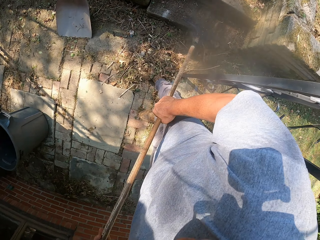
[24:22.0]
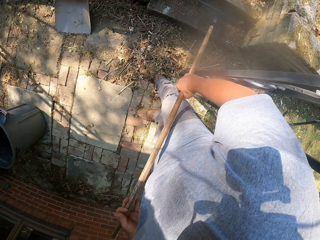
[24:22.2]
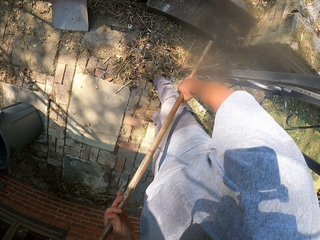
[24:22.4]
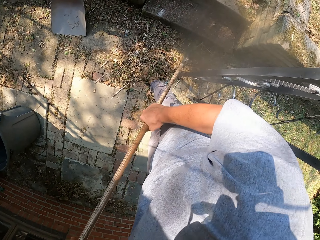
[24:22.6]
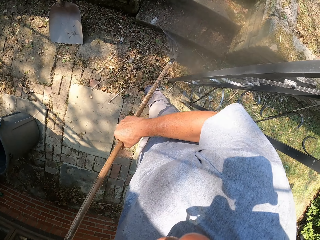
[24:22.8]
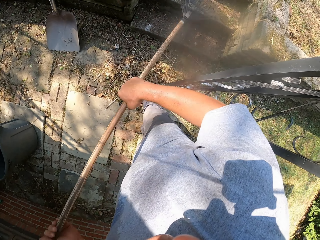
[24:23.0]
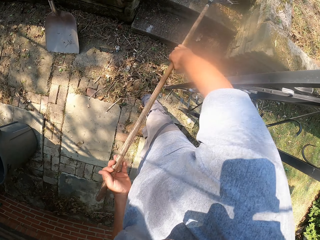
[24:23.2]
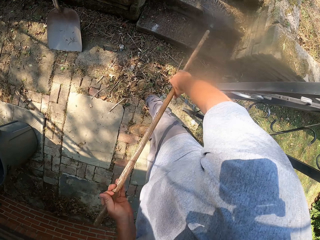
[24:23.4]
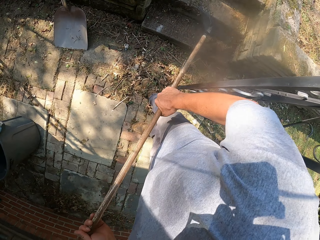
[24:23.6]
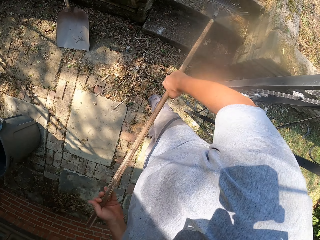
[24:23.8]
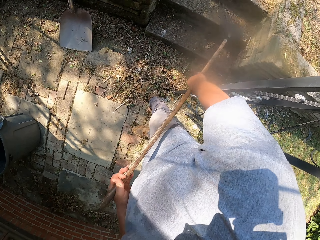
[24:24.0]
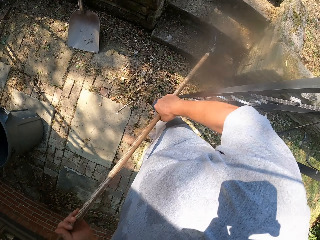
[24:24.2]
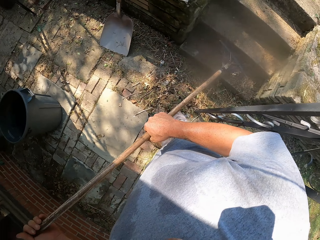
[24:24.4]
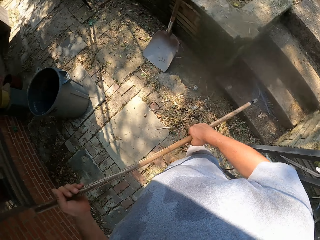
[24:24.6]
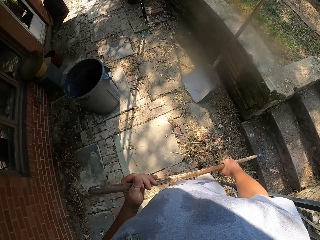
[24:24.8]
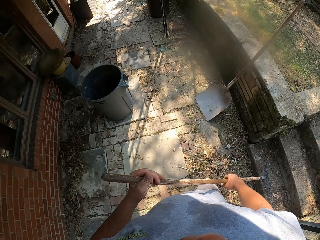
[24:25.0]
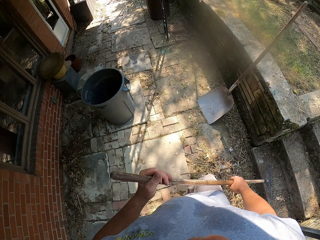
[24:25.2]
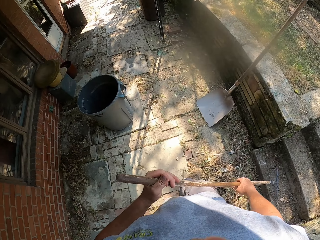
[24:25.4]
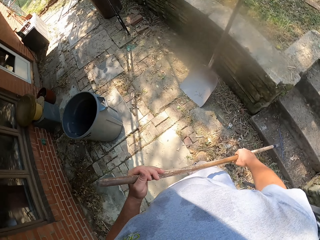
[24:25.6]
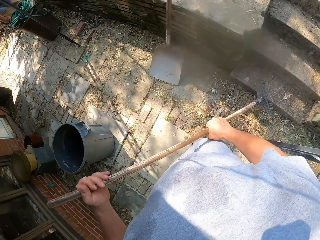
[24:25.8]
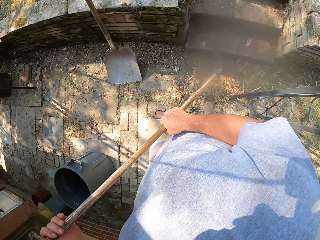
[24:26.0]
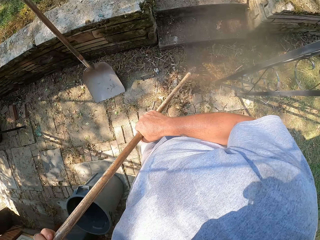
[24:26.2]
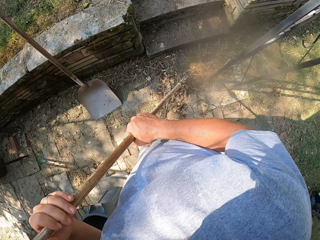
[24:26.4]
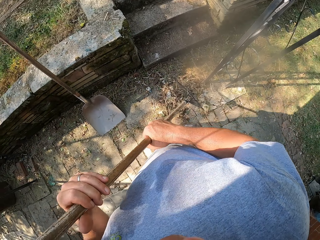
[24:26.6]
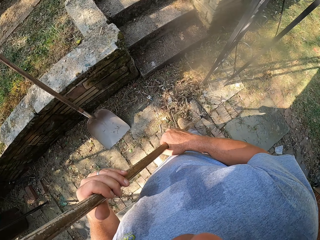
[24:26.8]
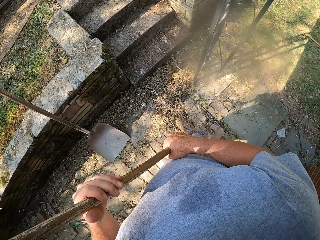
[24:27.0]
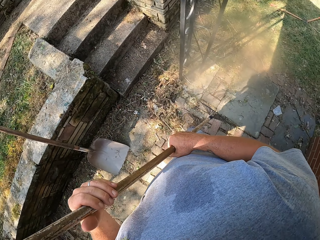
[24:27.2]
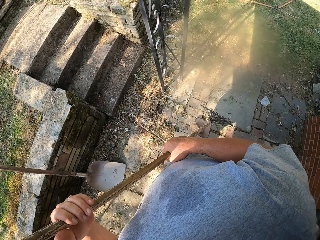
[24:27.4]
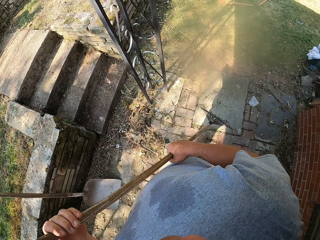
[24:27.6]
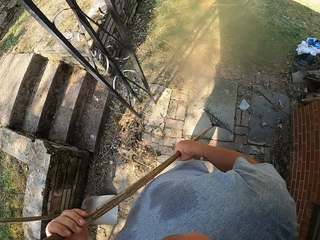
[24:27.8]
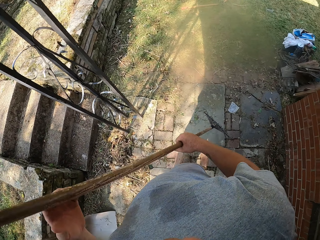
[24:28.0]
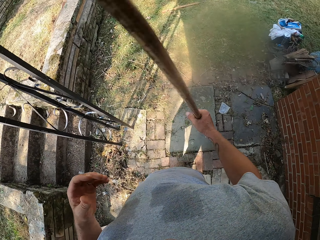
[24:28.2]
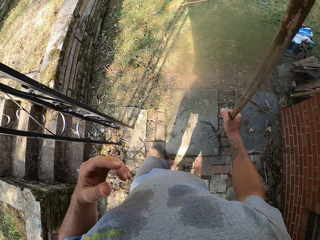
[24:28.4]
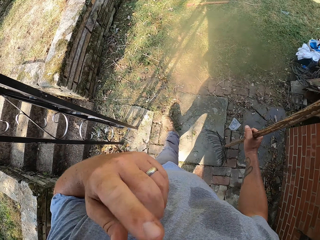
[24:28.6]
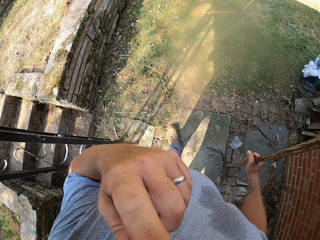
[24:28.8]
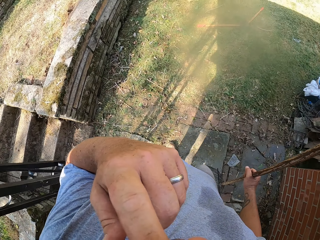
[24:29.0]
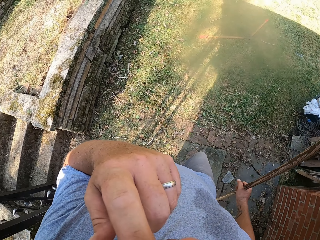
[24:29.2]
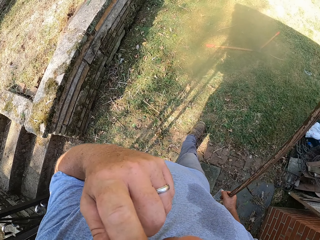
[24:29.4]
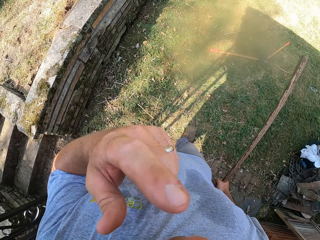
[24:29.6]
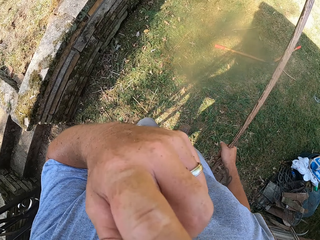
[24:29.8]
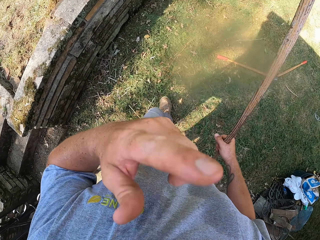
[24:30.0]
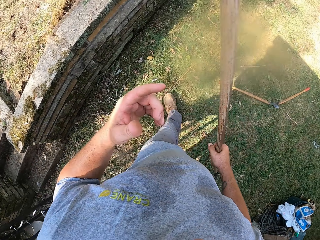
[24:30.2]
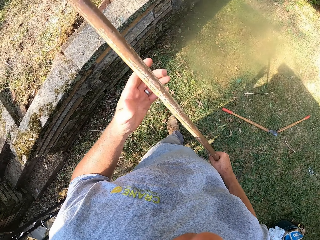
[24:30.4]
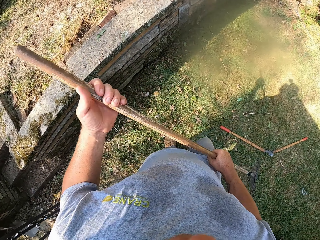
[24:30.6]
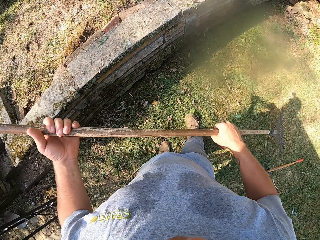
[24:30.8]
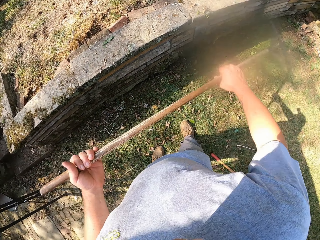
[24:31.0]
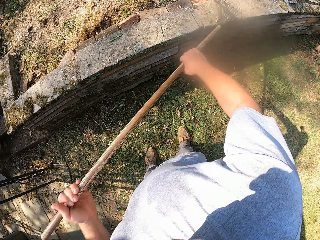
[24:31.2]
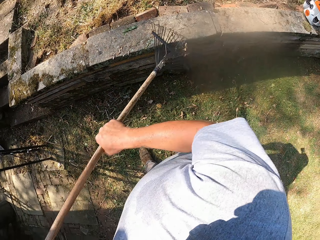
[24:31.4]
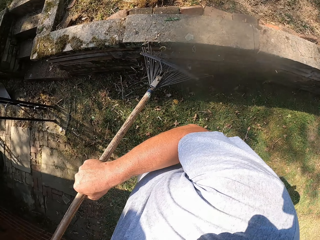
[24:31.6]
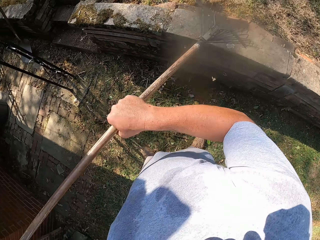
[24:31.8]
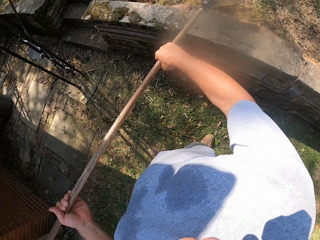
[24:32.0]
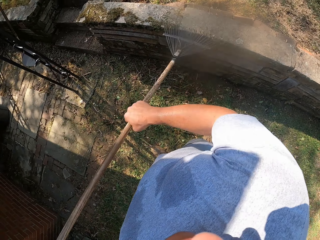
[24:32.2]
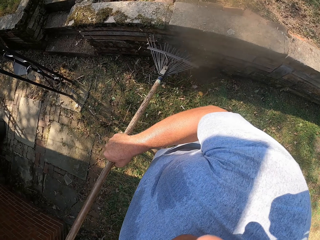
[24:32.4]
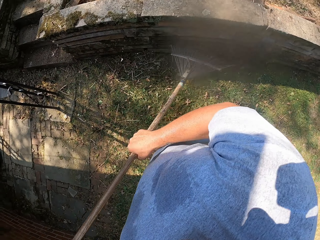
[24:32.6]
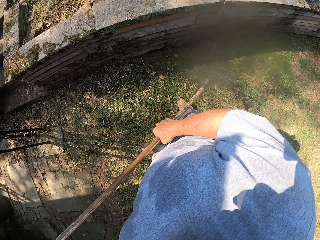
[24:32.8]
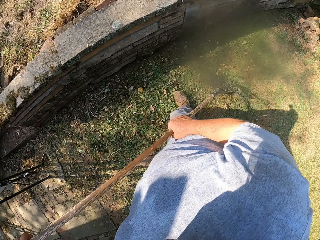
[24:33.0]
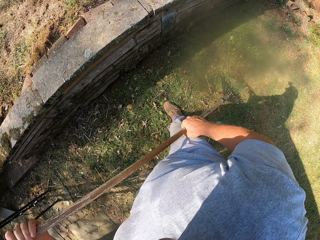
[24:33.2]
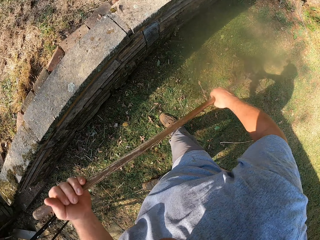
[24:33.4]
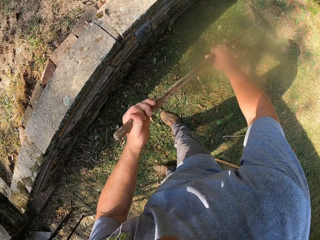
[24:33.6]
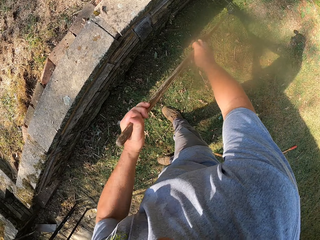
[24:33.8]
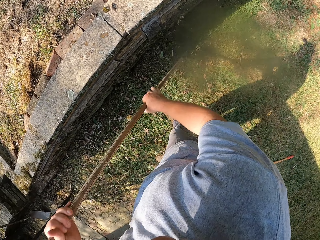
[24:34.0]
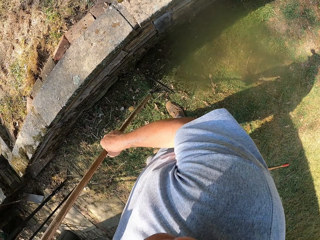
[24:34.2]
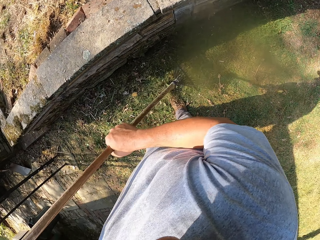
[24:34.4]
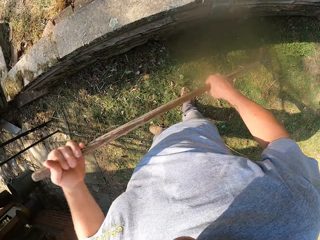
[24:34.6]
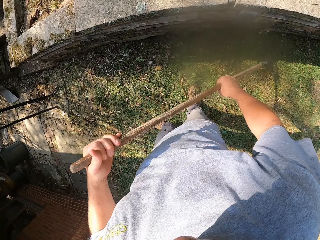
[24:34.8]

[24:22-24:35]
The camera wearer looks around. He adjusts the camera. He touches his face. He walks around. He sweeps the rock with the rake.

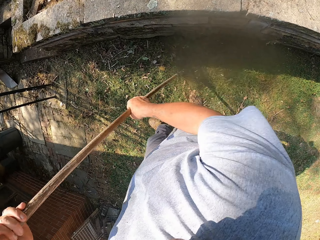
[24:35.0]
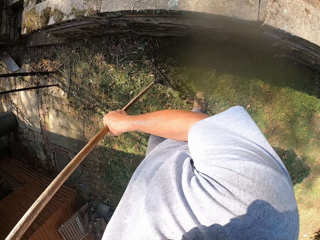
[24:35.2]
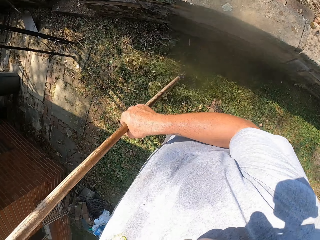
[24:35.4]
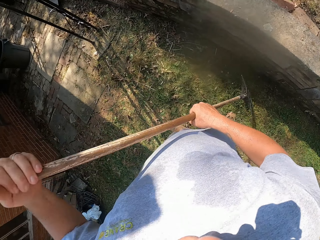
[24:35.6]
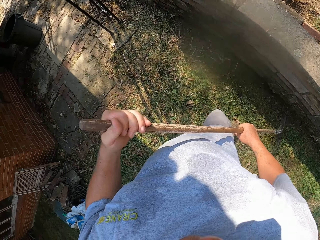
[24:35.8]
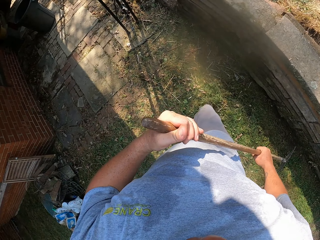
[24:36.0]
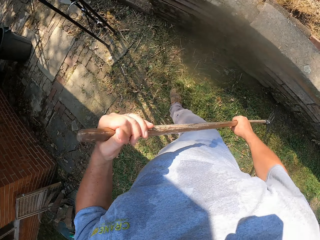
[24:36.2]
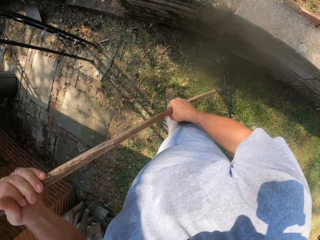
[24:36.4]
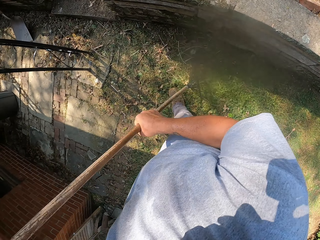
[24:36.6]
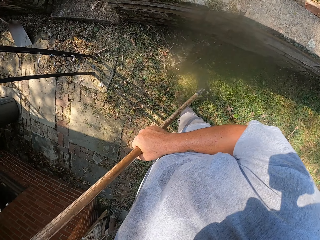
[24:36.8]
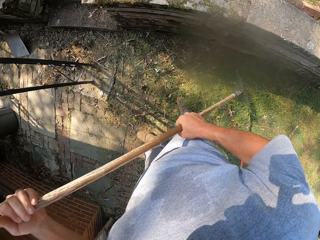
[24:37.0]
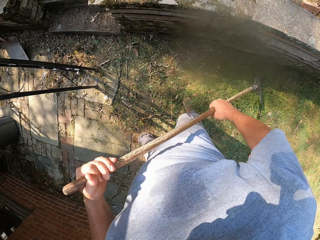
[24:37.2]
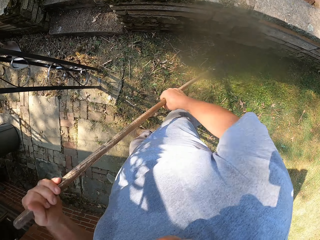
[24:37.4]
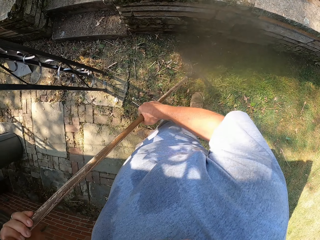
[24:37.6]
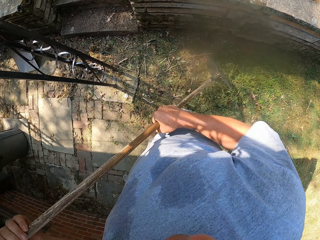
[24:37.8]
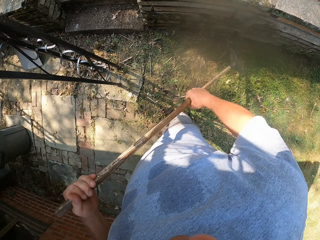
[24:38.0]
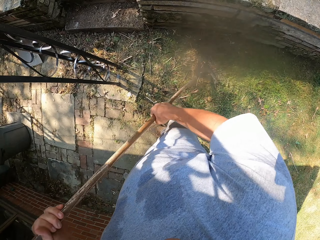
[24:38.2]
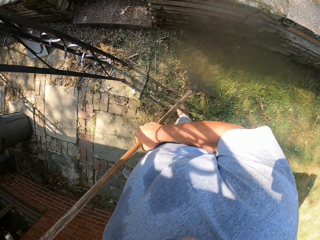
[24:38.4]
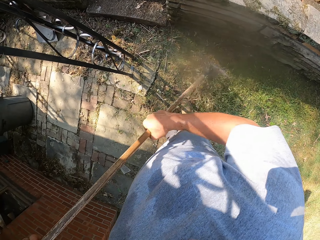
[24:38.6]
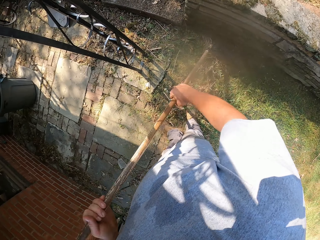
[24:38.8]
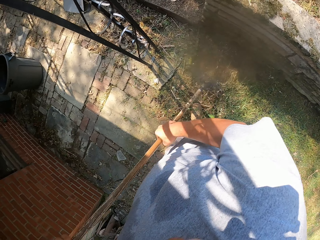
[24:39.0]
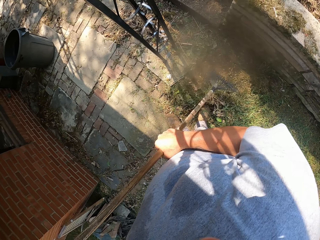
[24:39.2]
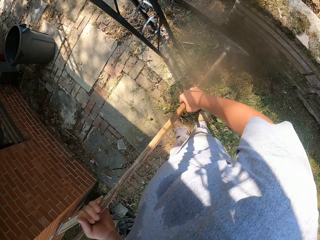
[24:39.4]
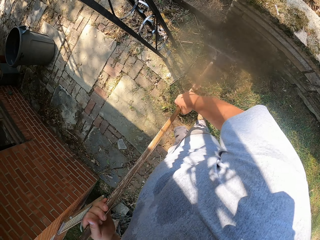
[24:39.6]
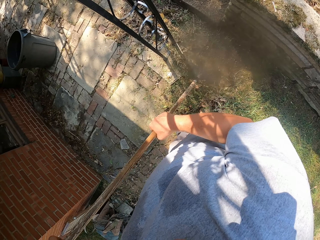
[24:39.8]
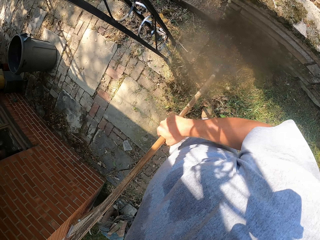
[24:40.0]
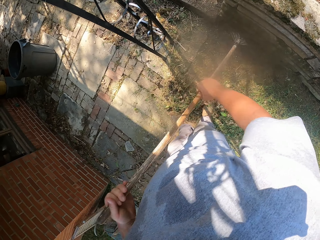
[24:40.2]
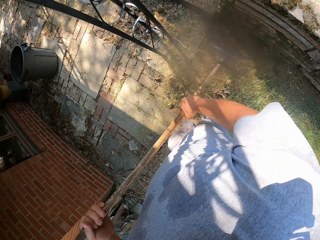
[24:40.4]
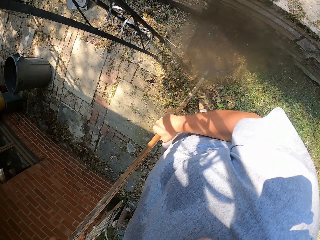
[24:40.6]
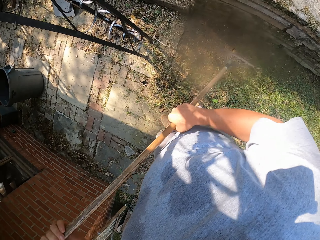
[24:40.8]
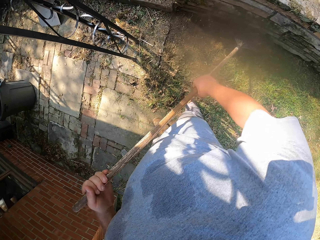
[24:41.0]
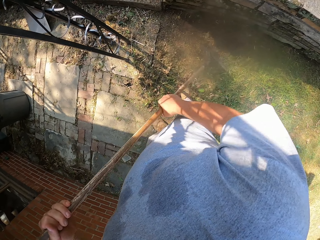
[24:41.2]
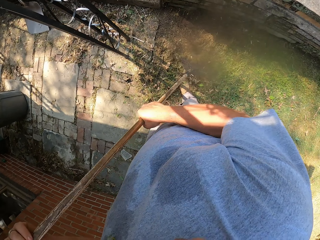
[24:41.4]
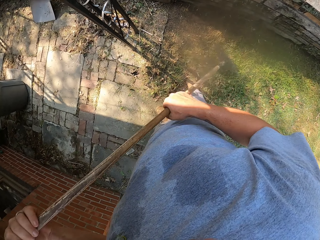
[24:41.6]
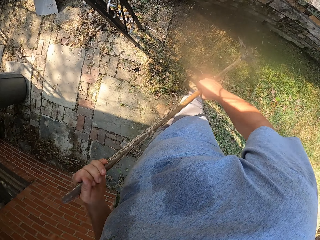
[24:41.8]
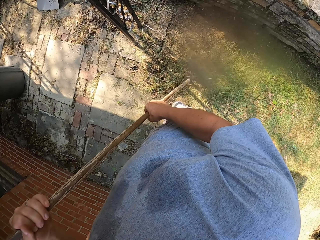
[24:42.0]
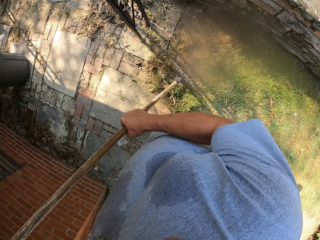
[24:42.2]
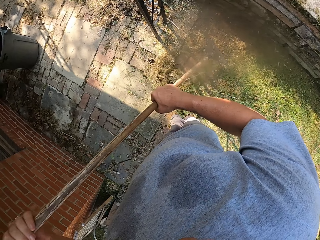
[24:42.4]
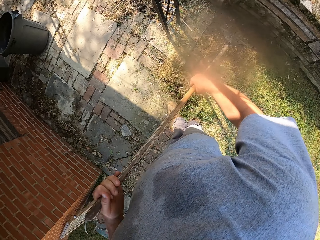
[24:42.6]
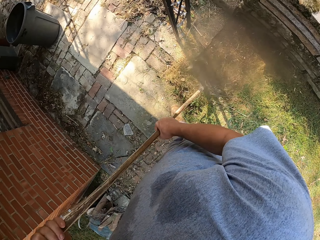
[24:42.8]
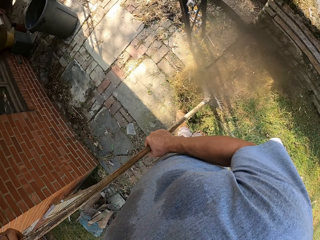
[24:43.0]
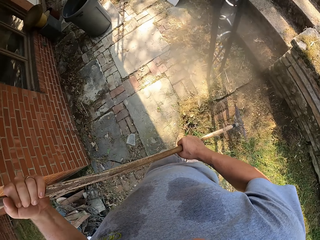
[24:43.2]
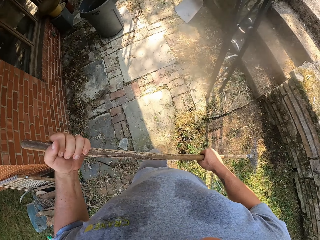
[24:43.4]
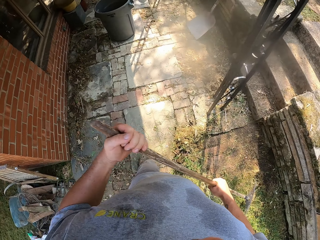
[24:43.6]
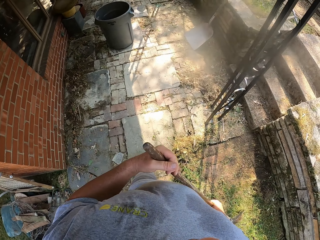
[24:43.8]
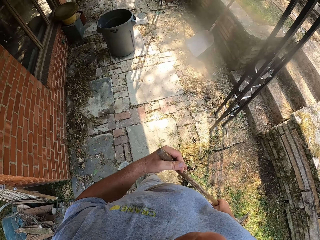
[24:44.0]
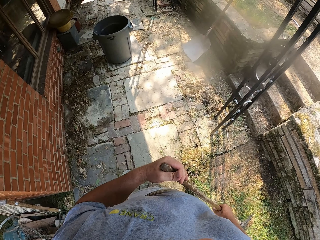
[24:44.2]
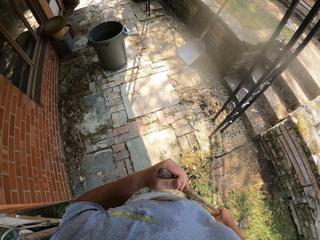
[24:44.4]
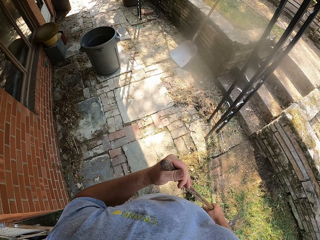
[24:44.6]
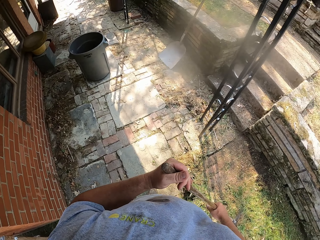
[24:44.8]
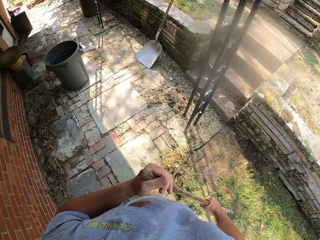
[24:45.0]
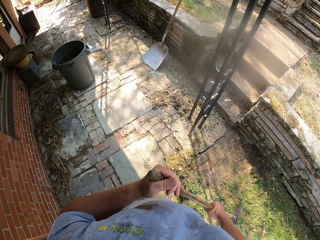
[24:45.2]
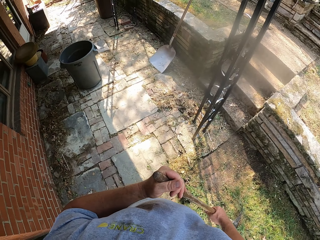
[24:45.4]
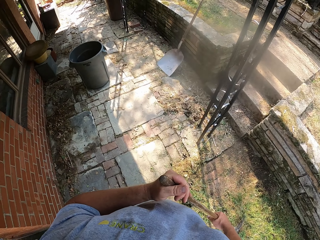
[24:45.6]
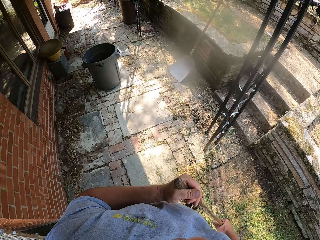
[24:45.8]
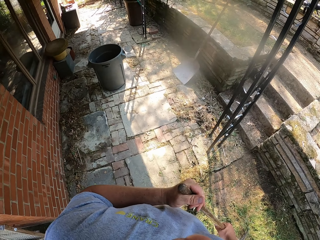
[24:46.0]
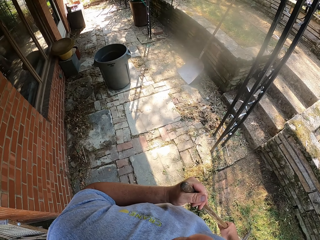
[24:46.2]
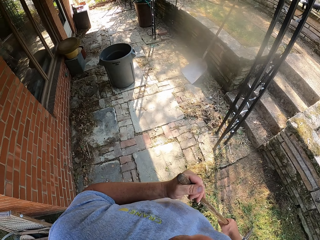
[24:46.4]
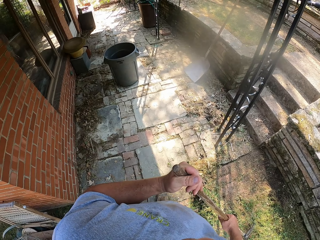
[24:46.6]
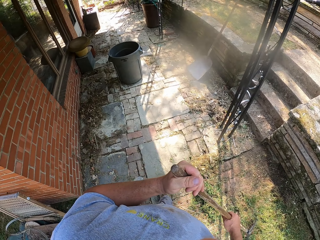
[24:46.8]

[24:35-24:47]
The camera wearer sweeps the compound with the rake. They look around.
